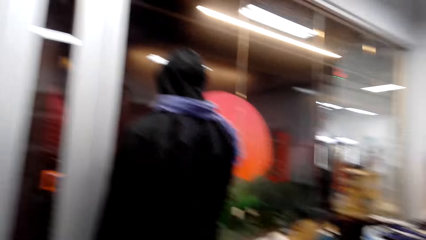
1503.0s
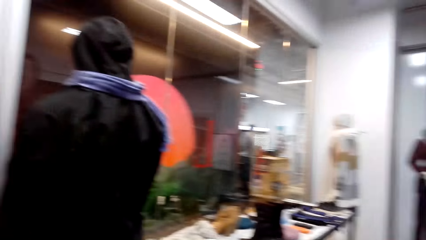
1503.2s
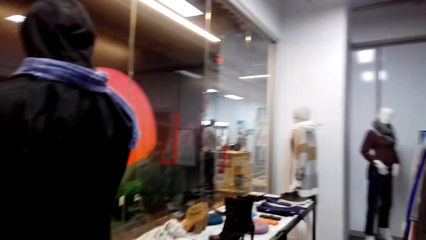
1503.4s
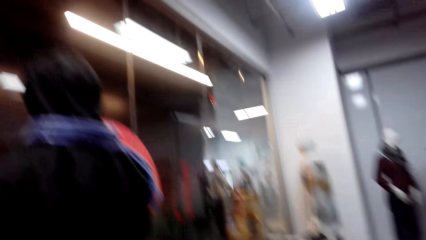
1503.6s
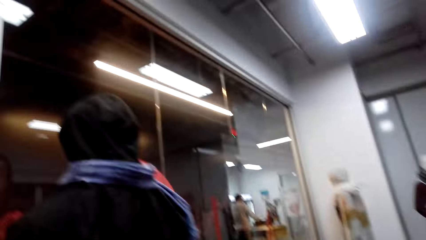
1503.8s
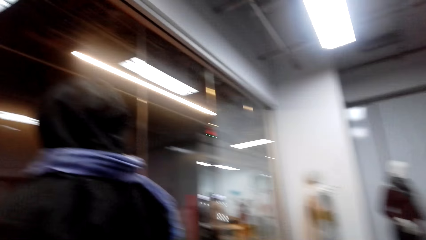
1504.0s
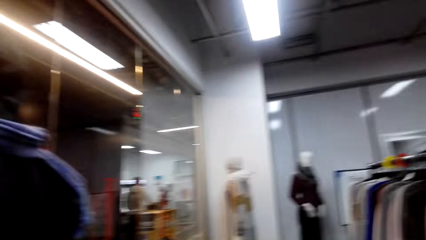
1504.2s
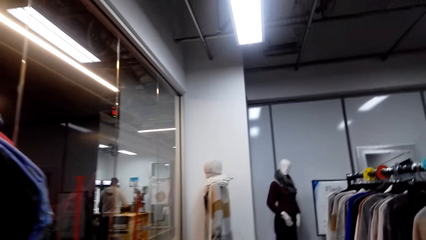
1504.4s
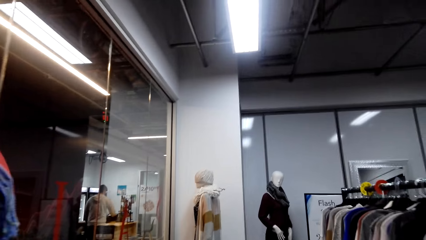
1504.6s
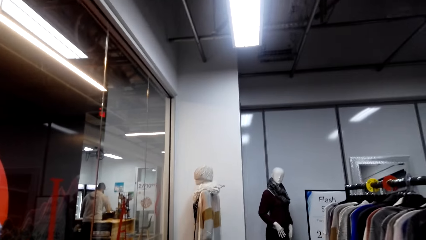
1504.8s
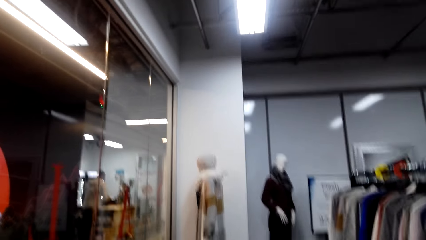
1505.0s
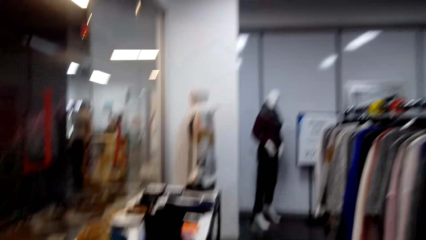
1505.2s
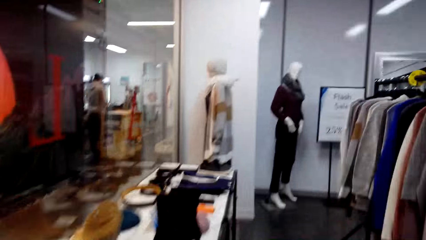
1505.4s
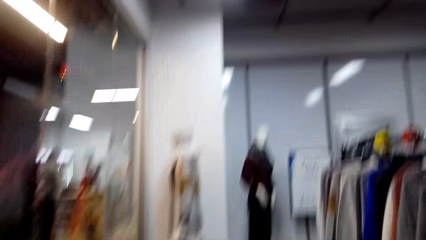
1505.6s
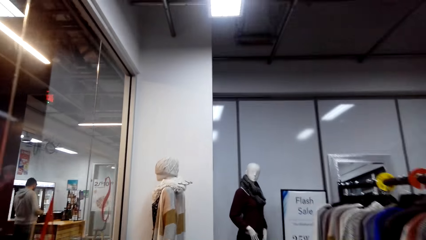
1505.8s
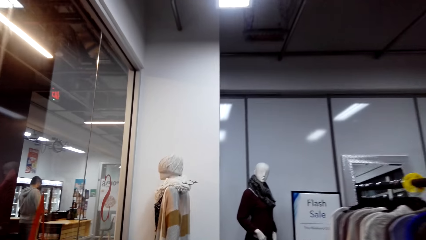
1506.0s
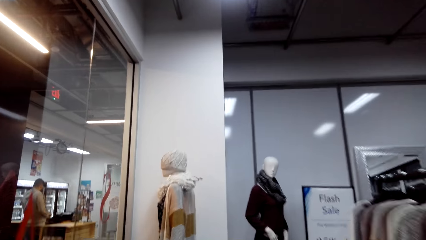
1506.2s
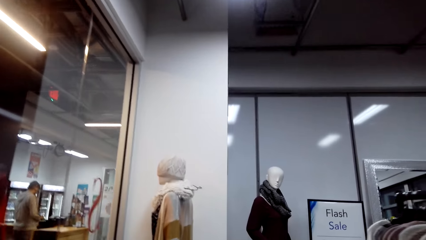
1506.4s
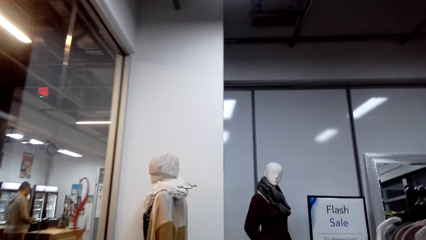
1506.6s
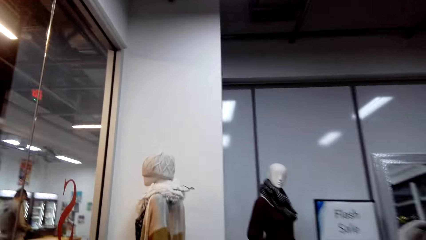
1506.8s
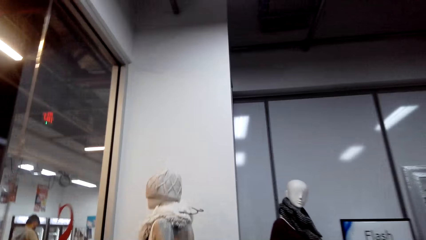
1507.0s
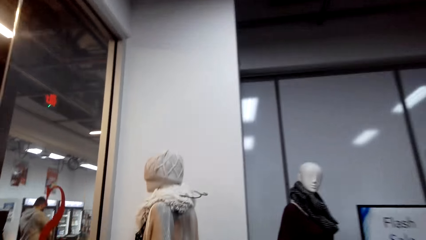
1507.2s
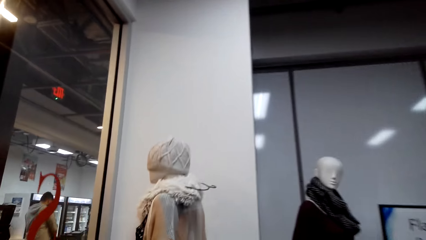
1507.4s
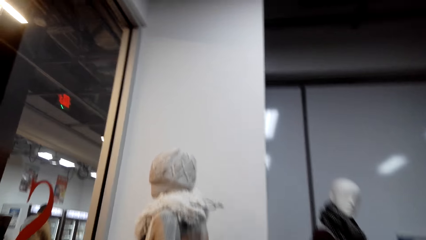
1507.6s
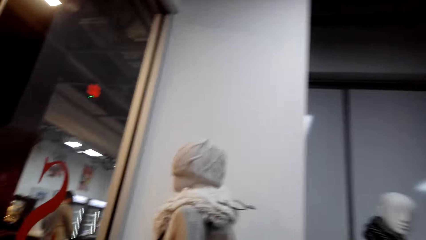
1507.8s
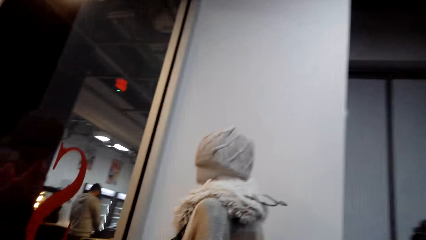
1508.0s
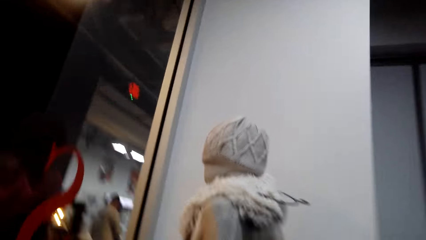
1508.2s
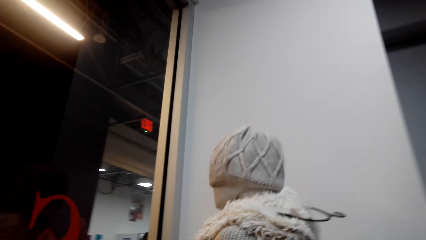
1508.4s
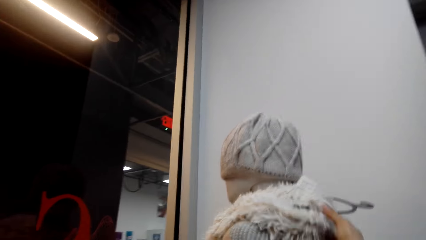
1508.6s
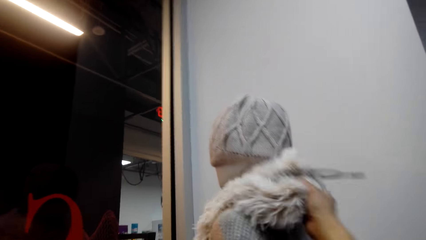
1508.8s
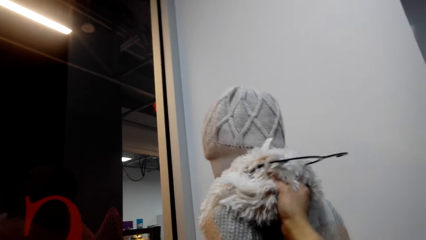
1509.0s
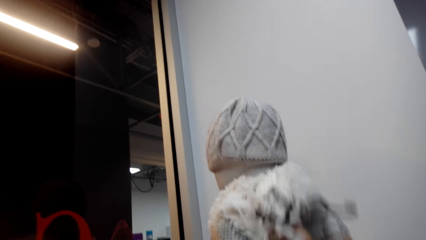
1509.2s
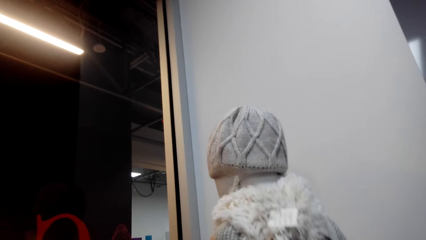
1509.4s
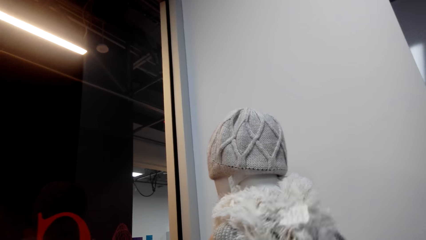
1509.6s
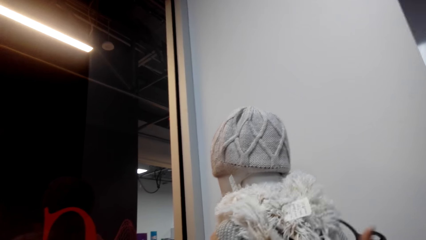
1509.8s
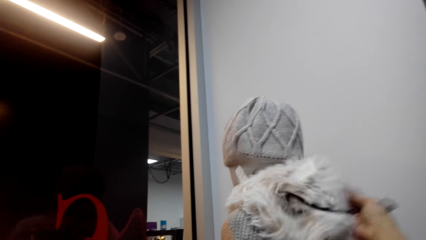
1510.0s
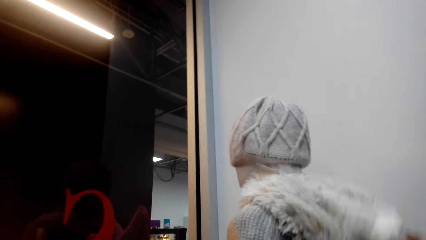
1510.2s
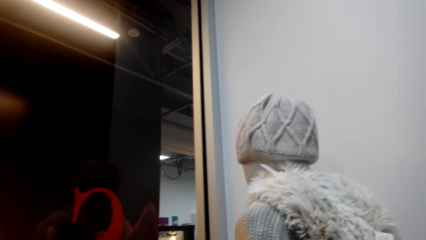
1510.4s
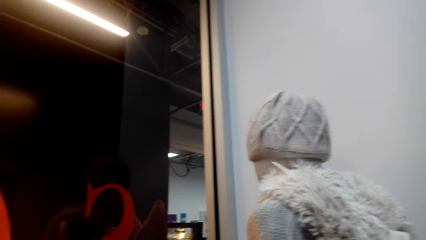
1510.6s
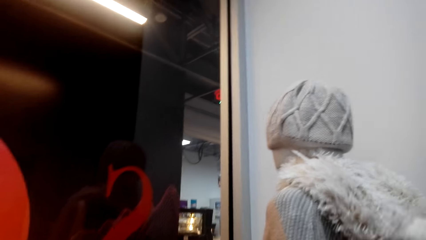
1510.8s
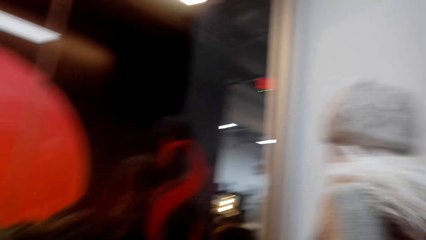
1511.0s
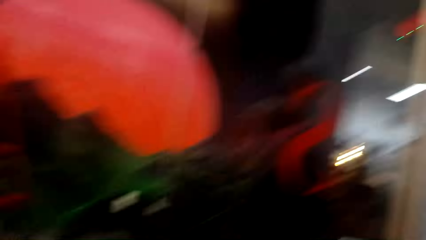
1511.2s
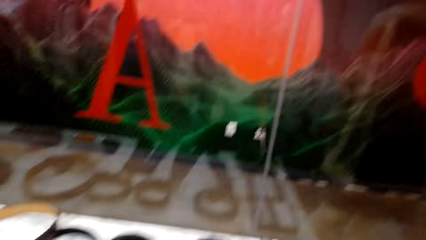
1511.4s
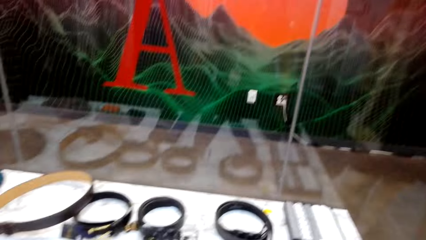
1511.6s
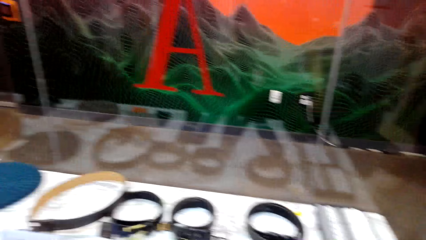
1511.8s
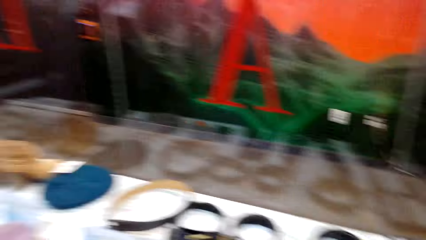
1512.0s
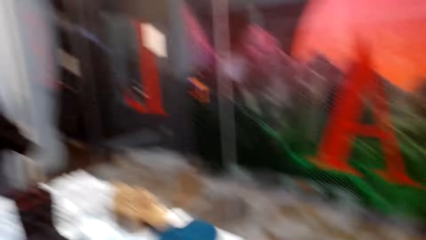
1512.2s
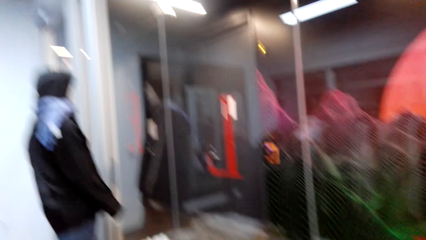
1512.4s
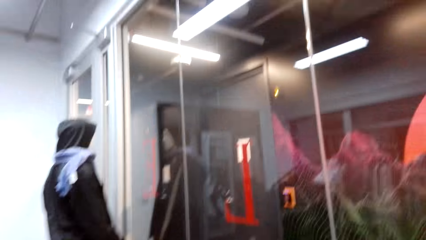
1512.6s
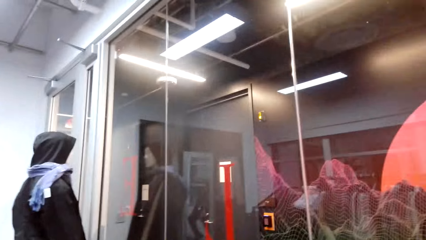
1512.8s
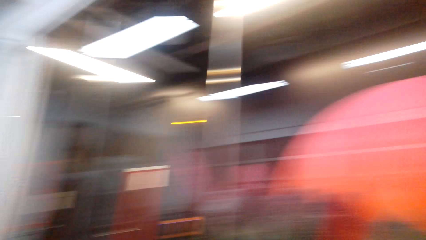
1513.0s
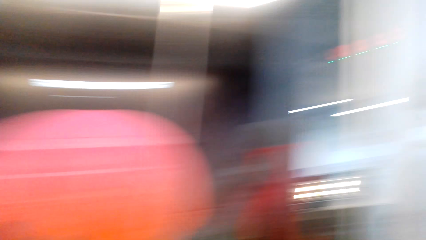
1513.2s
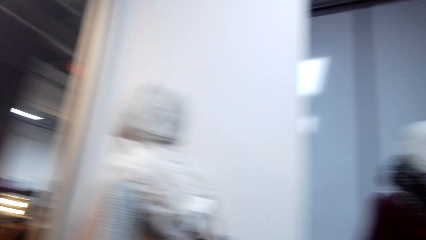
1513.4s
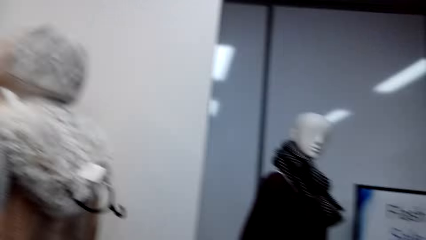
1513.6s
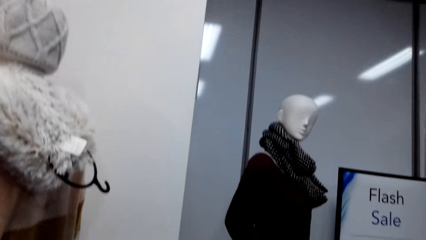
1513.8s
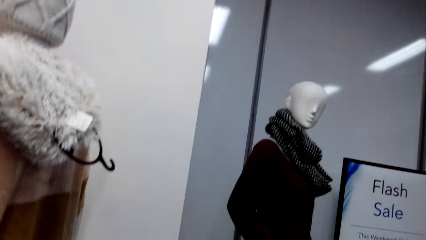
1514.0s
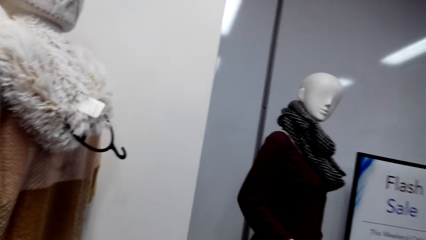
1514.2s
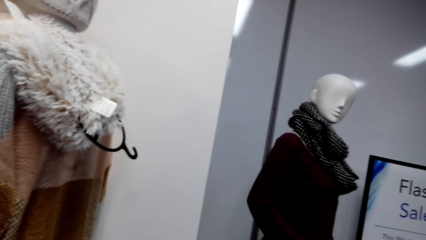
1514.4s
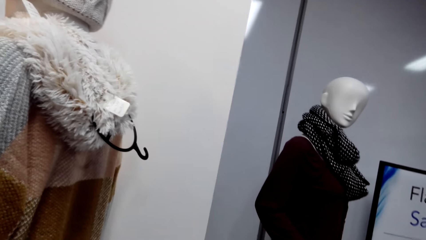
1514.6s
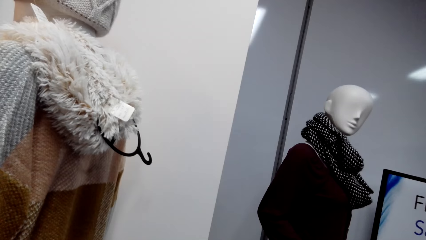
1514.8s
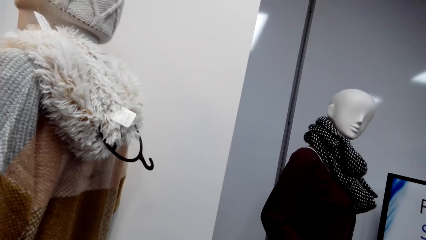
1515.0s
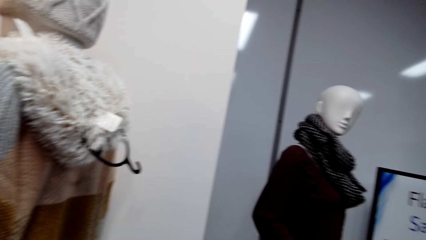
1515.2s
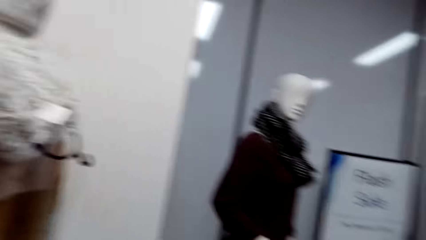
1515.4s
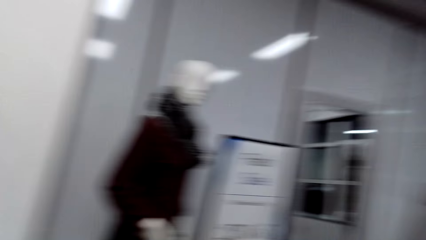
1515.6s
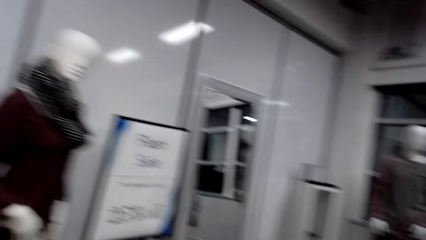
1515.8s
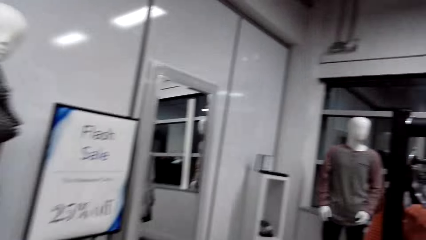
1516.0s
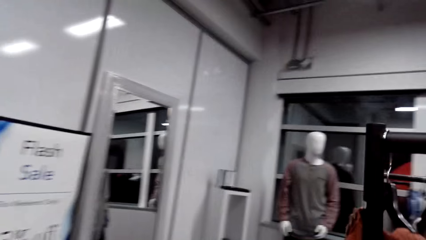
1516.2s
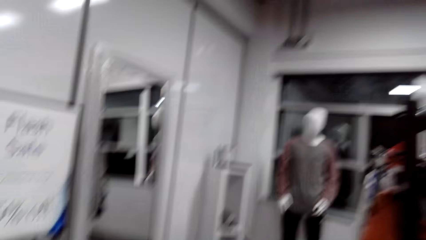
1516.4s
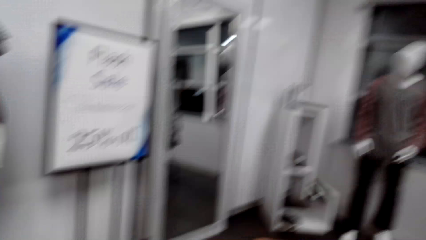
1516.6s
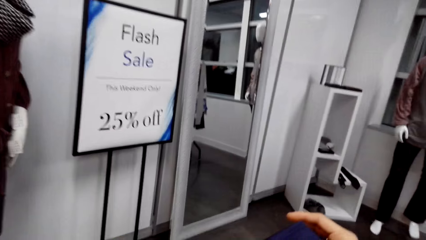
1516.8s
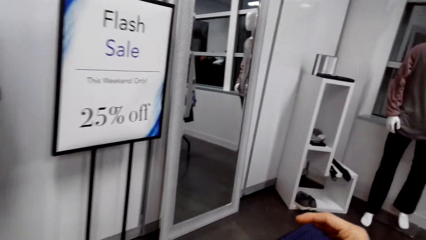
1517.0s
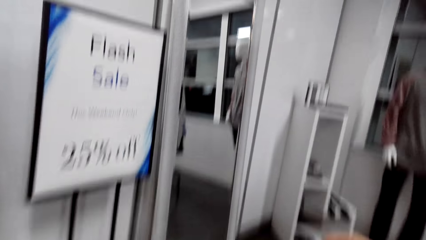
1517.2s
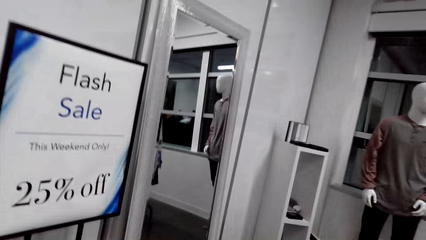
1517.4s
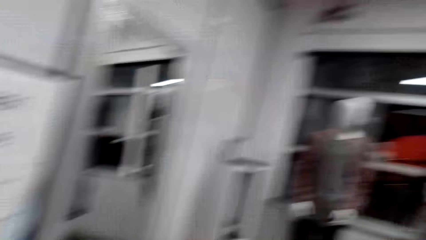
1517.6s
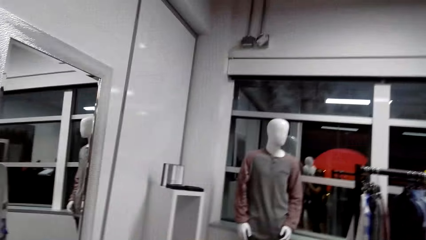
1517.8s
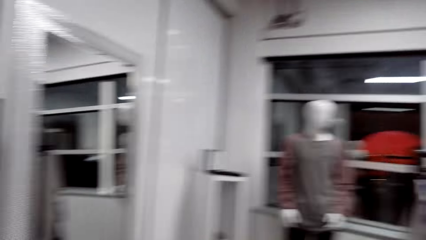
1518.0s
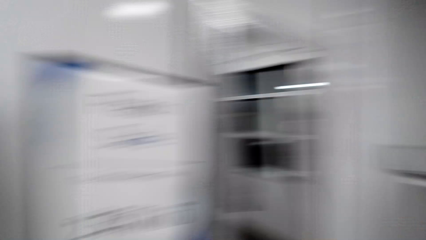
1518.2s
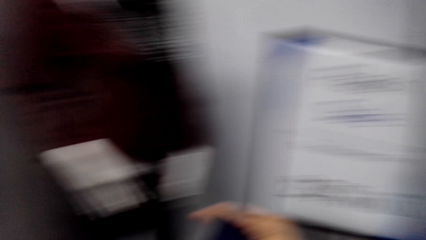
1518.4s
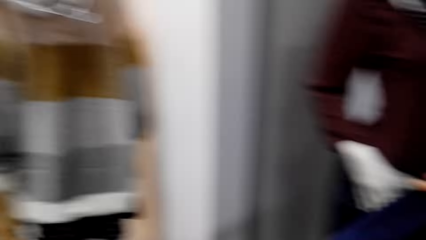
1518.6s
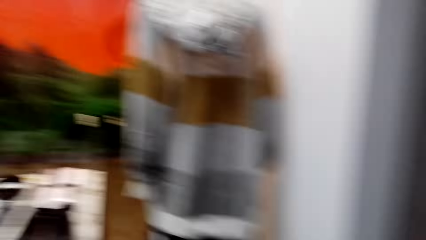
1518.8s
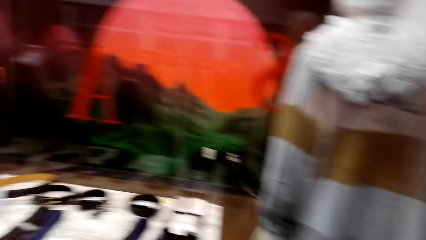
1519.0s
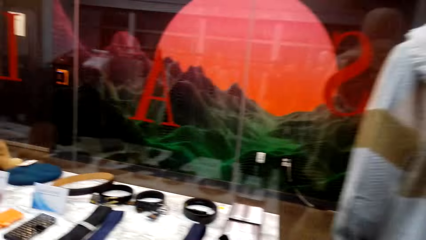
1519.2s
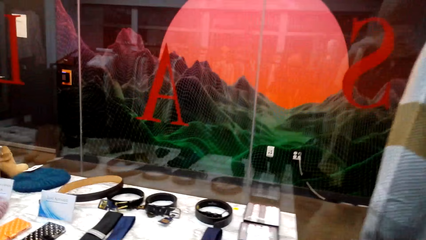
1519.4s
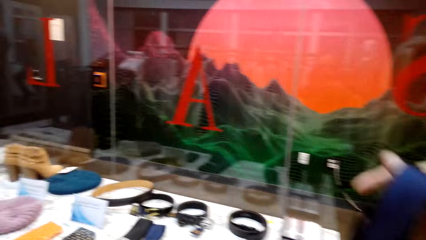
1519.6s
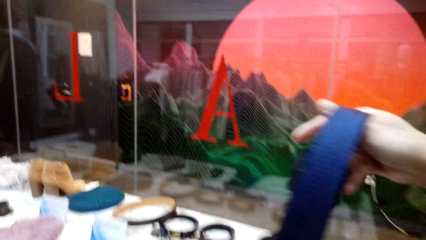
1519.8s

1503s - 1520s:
The camera wearer takes the scarf on the mannequin. They walk.
